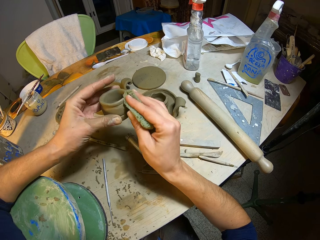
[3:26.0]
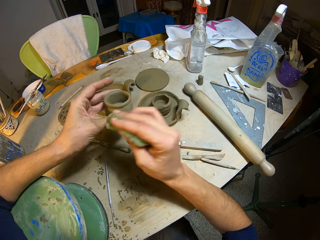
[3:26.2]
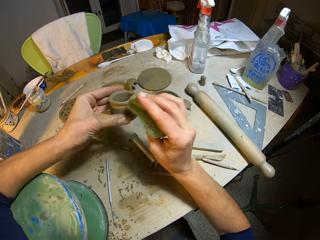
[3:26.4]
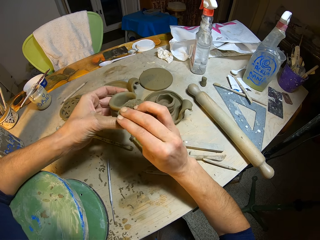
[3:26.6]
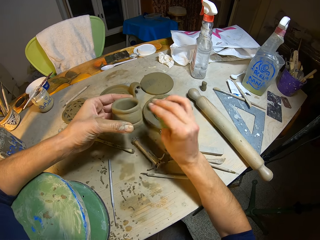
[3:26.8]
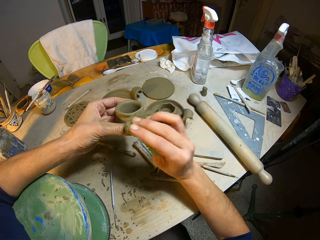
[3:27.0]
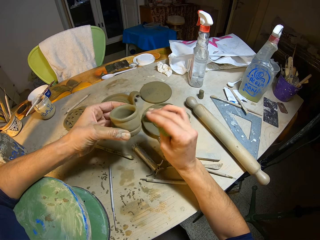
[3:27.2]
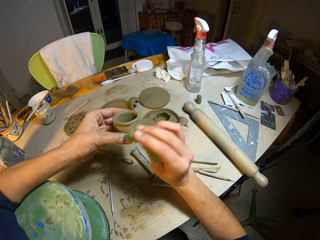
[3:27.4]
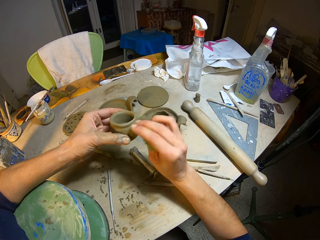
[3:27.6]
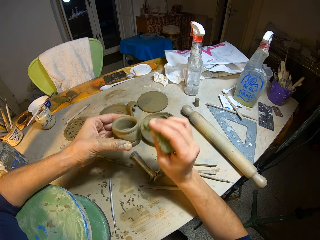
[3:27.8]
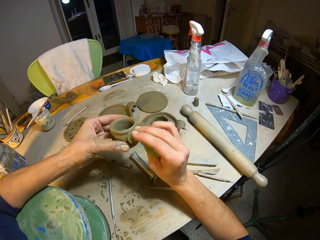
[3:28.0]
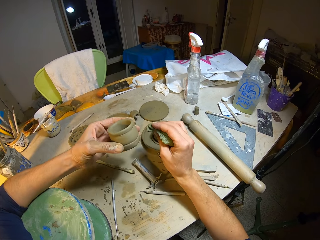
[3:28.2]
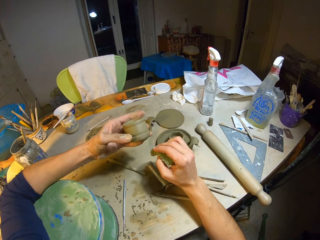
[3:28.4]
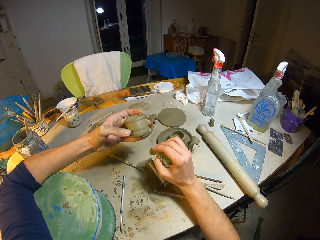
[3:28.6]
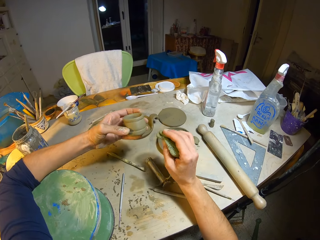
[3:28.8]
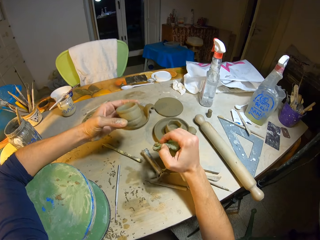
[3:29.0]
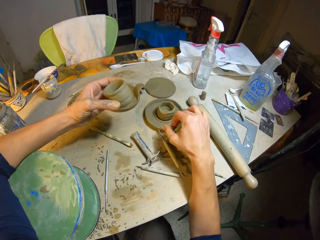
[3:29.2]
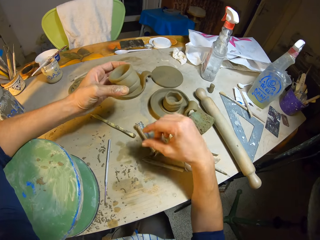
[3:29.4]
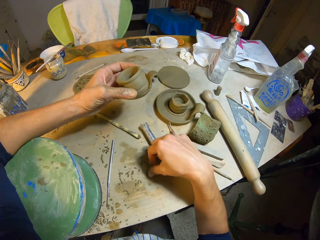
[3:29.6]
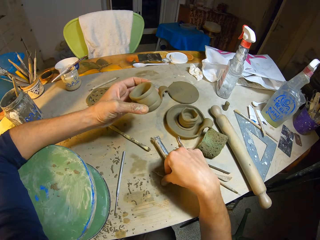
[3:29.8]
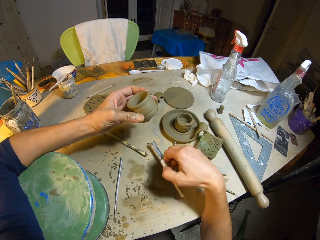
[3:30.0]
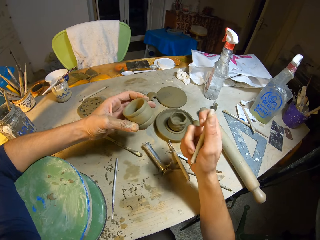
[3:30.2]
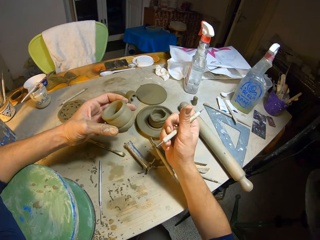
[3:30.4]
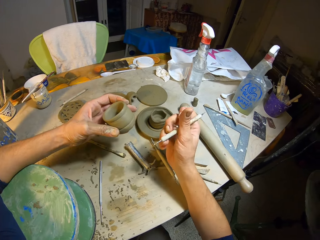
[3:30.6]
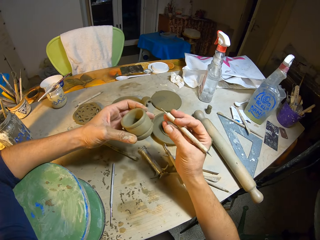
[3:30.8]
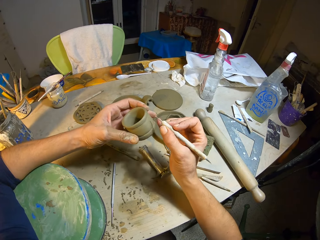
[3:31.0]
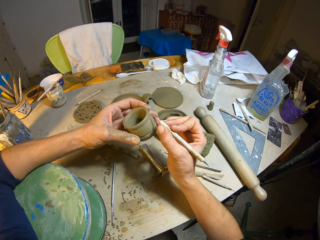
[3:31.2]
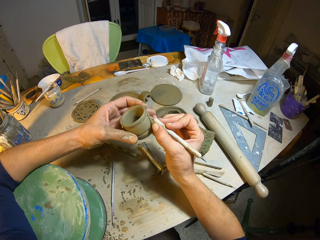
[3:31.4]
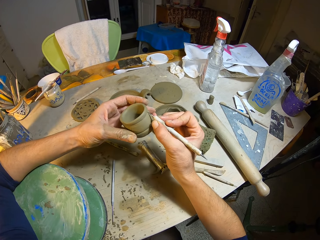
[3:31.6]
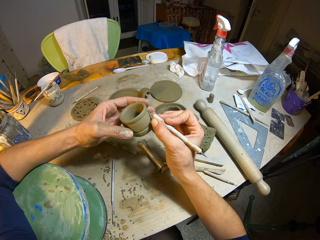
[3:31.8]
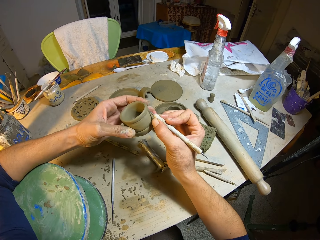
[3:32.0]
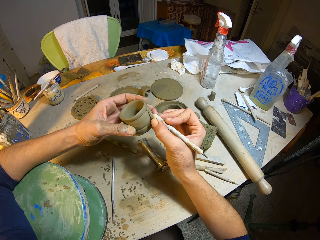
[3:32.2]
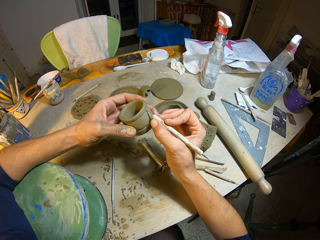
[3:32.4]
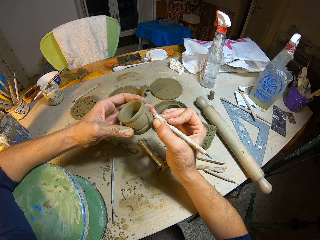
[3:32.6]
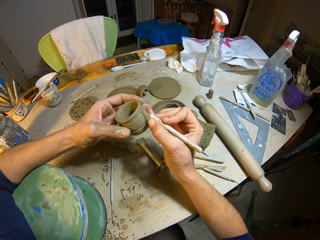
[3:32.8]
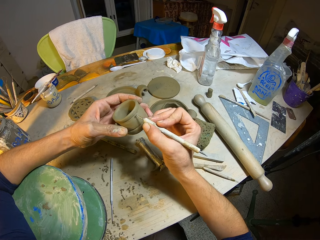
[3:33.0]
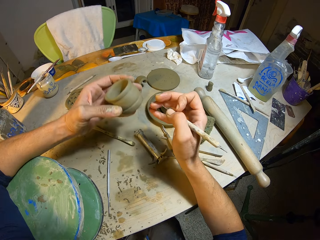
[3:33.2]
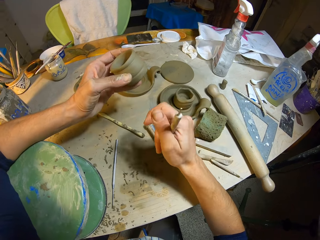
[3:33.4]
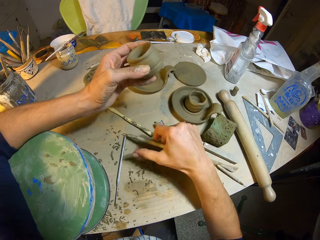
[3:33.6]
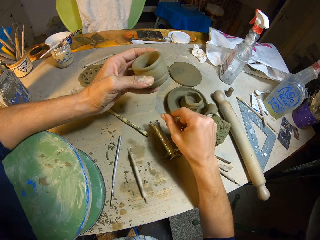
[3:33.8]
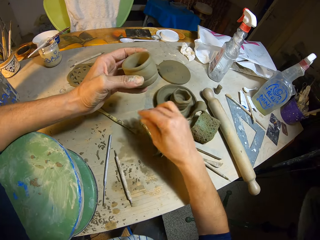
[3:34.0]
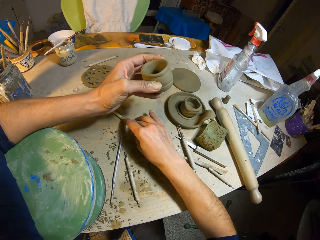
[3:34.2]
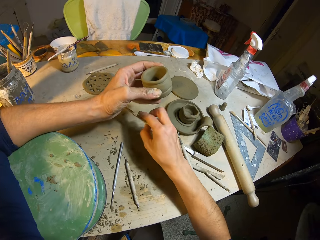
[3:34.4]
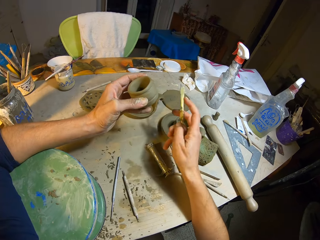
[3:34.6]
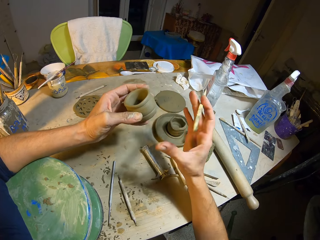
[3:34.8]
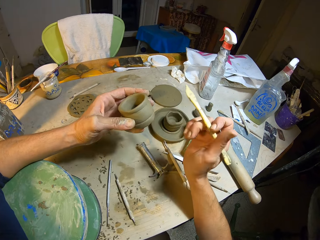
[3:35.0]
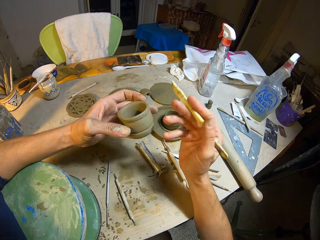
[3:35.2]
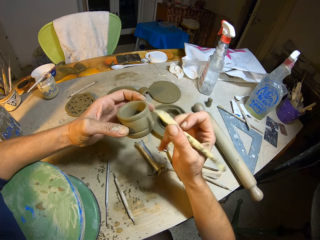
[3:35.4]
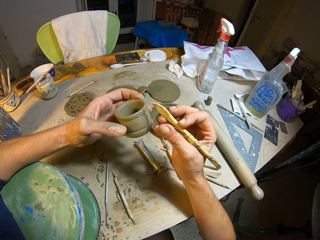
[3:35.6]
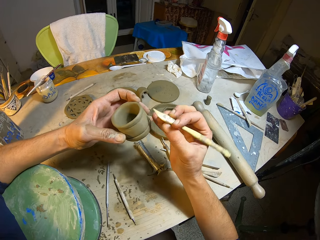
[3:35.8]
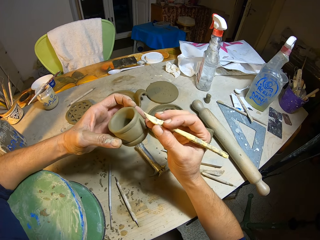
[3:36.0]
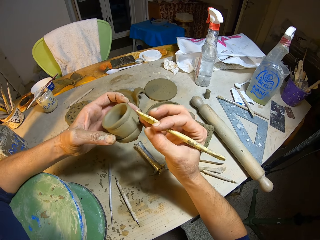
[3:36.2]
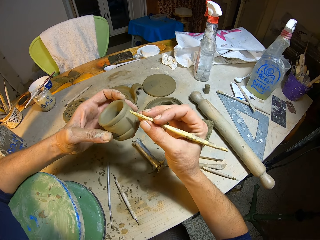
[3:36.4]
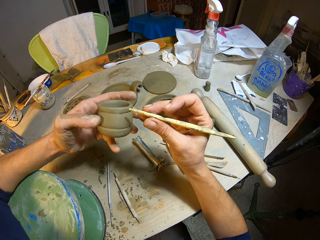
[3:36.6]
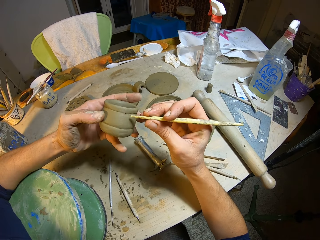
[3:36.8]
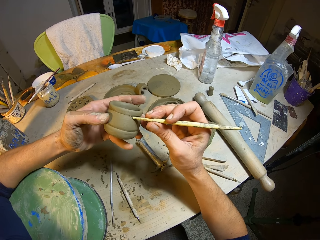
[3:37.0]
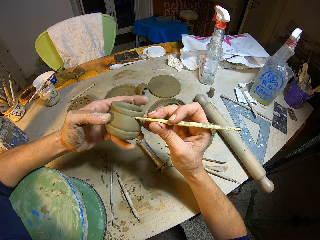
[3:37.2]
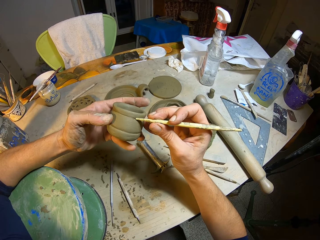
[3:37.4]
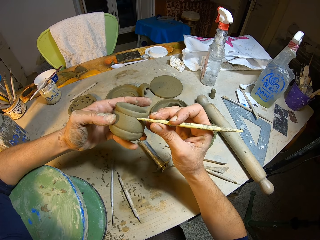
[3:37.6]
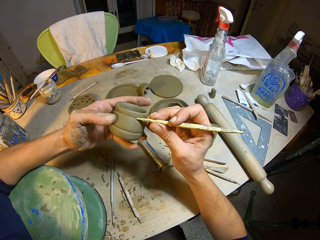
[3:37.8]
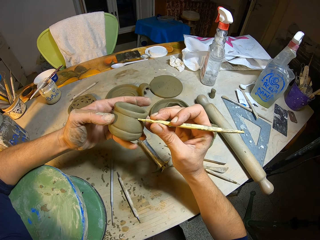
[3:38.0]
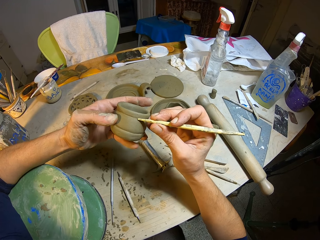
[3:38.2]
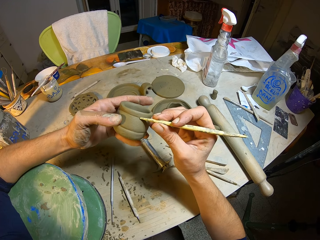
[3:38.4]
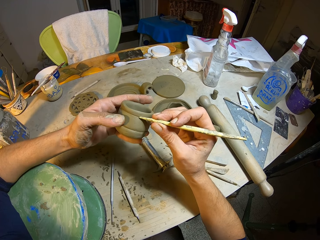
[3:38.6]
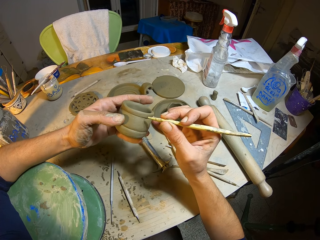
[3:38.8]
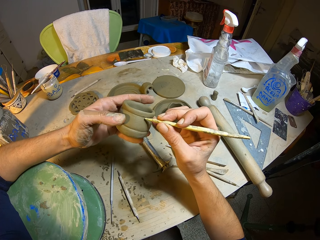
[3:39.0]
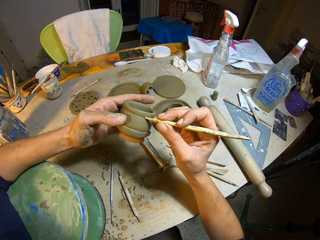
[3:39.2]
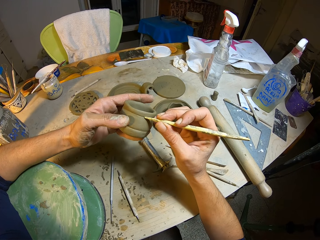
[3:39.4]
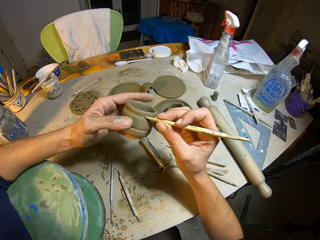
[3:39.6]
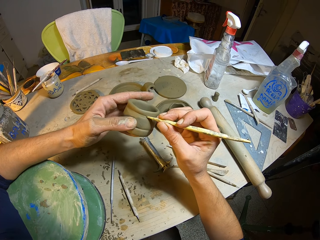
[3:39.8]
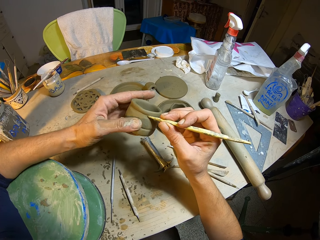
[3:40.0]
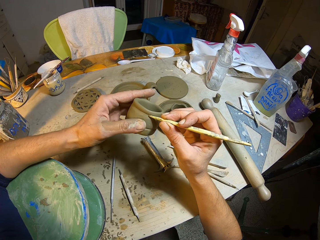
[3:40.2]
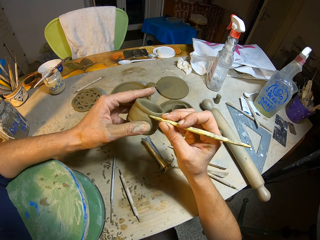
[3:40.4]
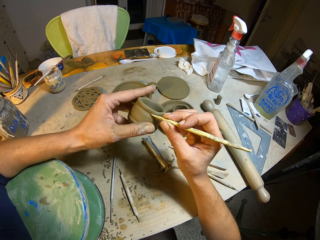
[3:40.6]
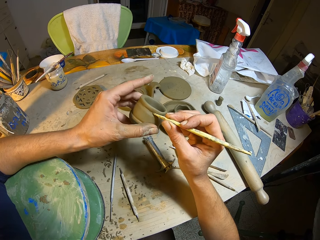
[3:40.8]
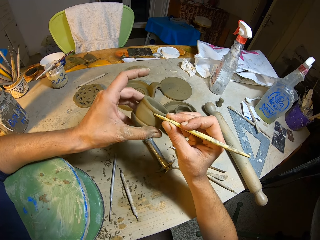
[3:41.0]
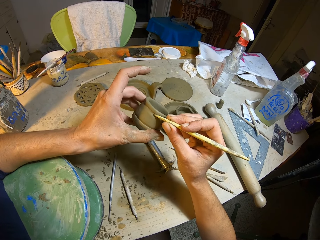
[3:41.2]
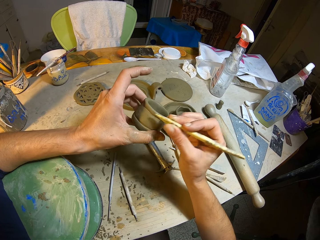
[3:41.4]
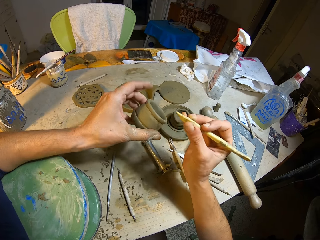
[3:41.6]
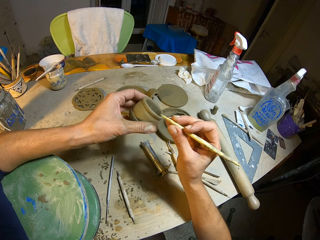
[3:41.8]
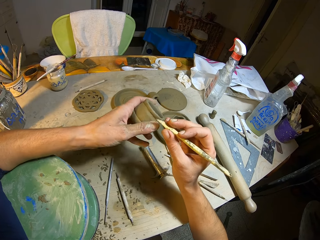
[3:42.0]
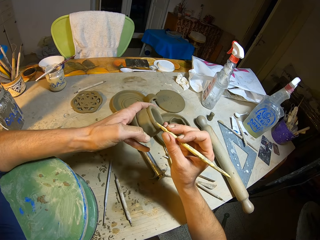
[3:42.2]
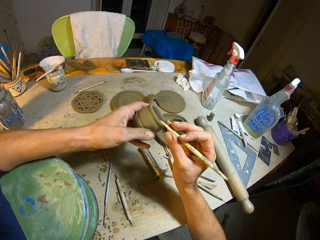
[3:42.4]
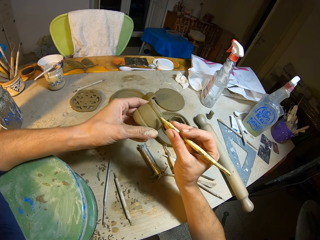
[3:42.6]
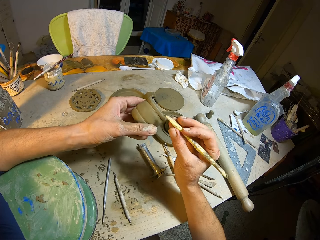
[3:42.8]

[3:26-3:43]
The camera wearer throws the foam in her right hand on the table. She picks a molding needle or sculpting tool on the table with her right hand. She sharpens the clay cup on the pottery wheel with the molding needle in her right hand. She makes a mark on the potted bowl with the sculpting tool. She drops the molding needle in her right hand on the table. She picks a modelling tool or sculpting tool on the table with her right hand. She sharpens the clay cup on the pottery wheel with the modelling tool in her right hand. She makes a mark on the potted bowl with the sculpting tool.

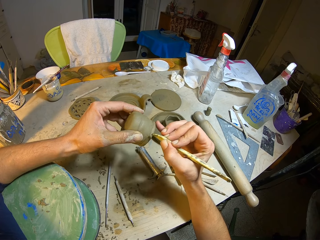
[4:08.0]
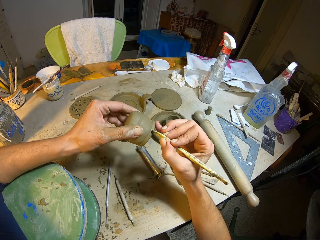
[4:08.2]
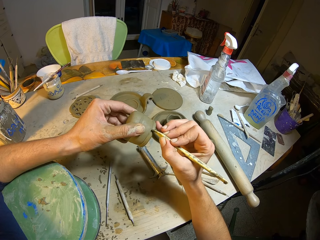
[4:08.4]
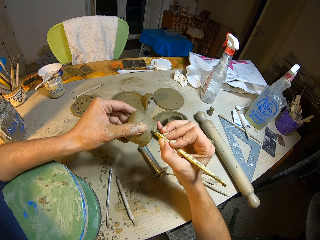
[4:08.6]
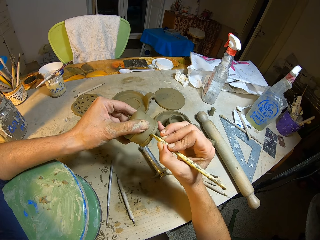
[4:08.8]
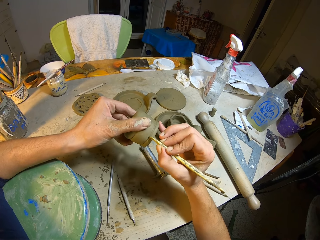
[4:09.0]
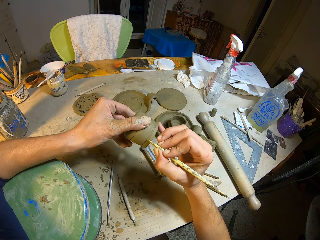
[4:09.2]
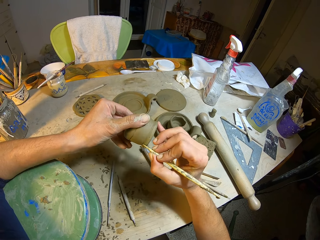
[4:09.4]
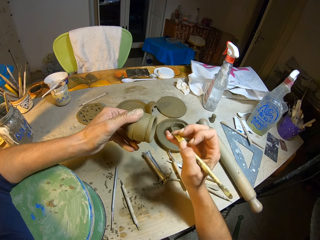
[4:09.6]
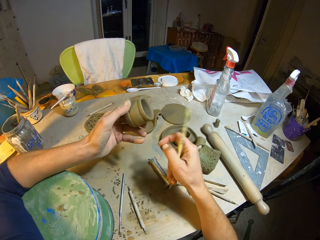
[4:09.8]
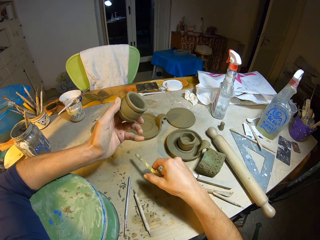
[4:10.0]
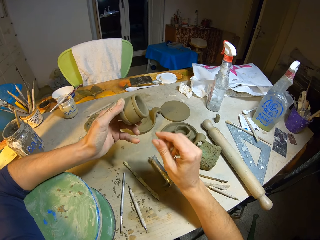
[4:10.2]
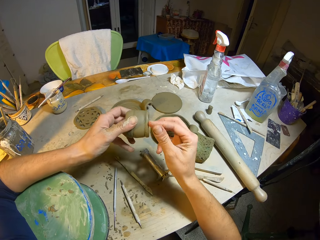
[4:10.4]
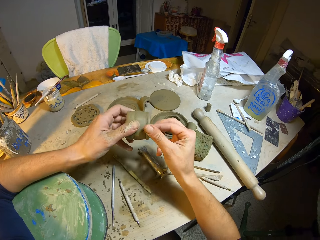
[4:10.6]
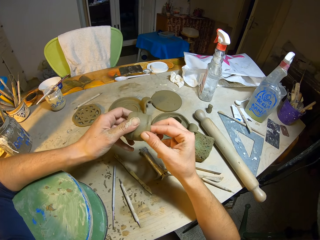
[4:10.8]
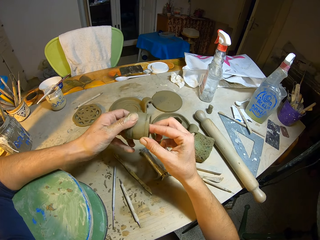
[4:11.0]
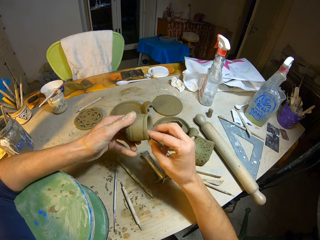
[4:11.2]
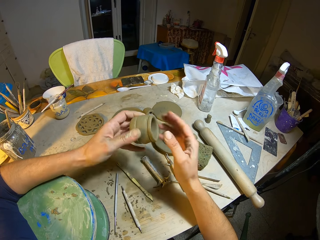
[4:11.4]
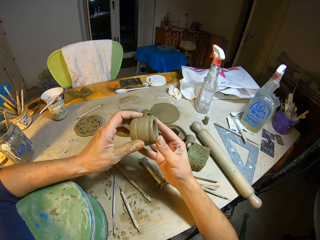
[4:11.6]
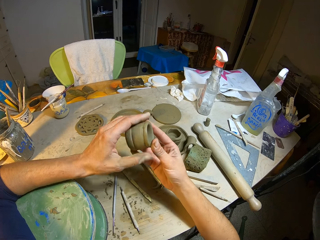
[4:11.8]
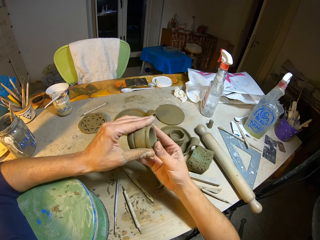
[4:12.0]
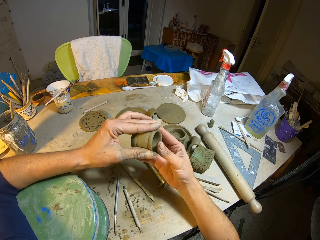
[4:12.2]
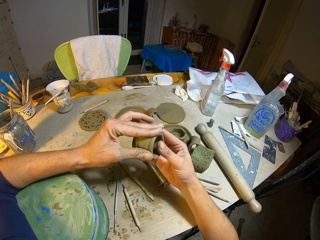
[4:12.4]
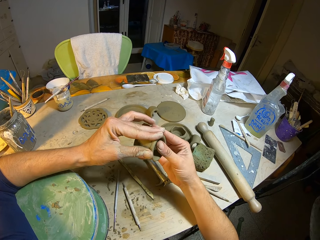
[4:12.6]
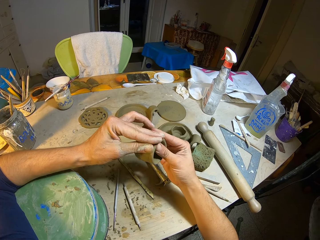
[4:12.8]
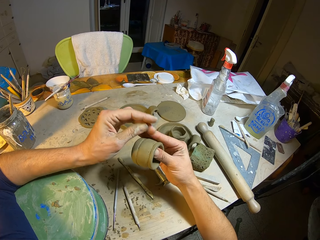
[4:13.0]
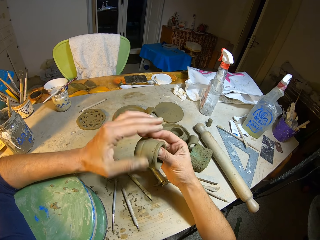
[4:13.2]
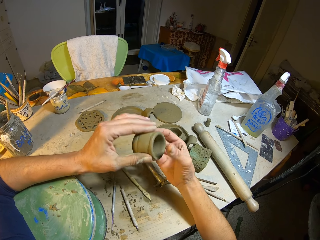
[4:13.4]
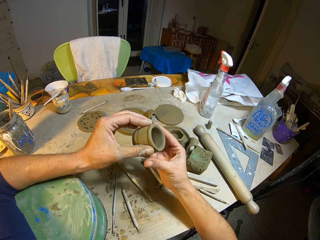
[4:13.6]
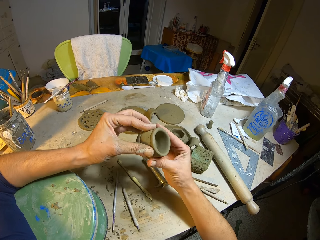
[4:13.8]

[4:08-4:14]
The camera wearer drops the modelling tool in her right hand on the table. She cleans the clay cup with her right hand.
